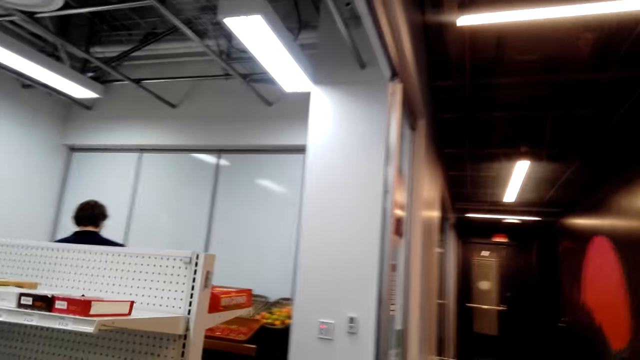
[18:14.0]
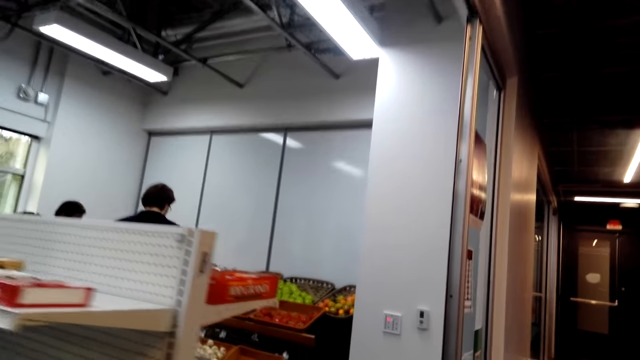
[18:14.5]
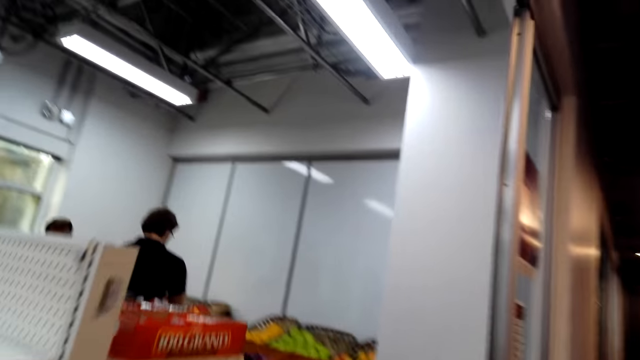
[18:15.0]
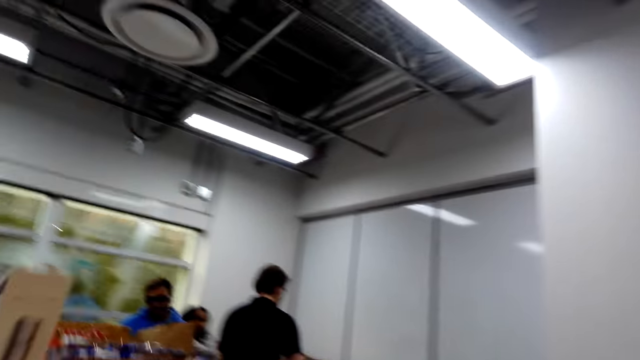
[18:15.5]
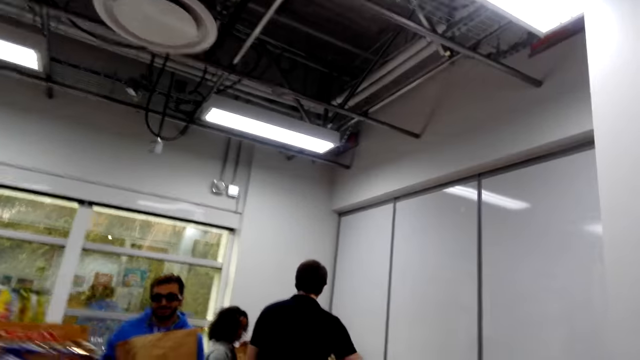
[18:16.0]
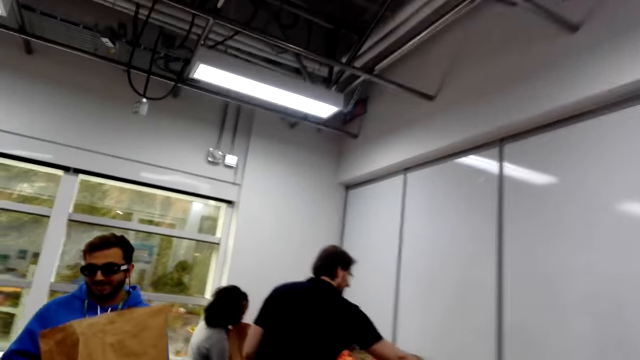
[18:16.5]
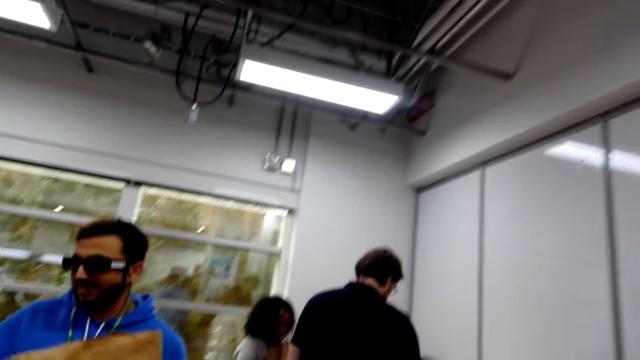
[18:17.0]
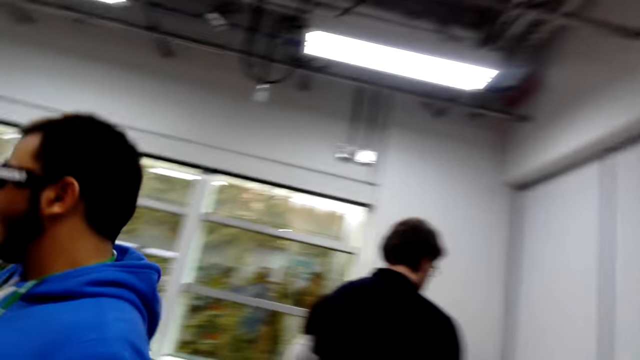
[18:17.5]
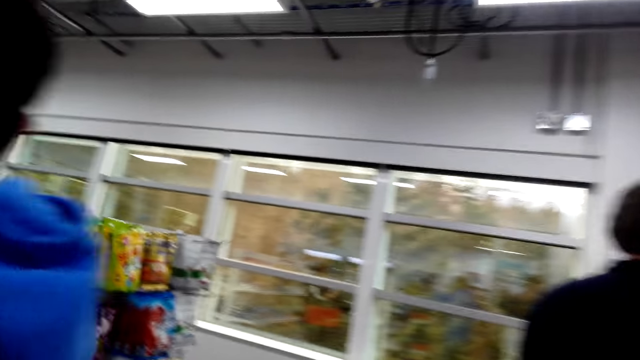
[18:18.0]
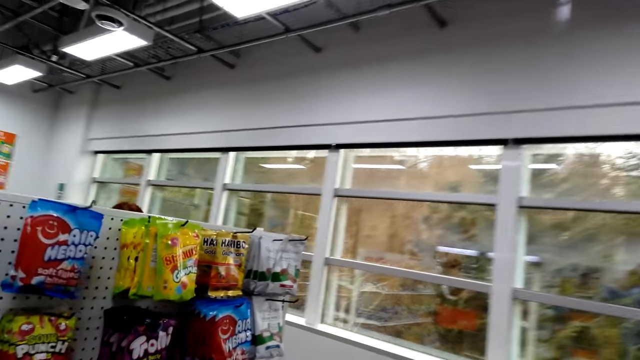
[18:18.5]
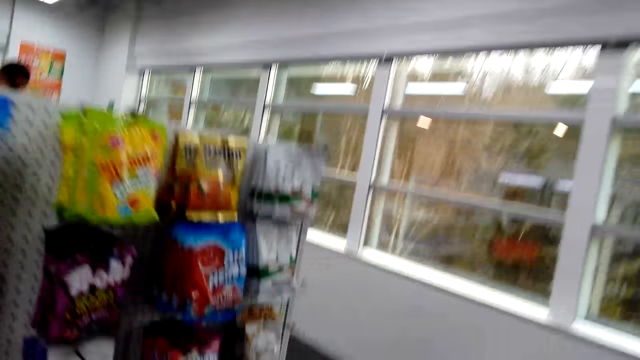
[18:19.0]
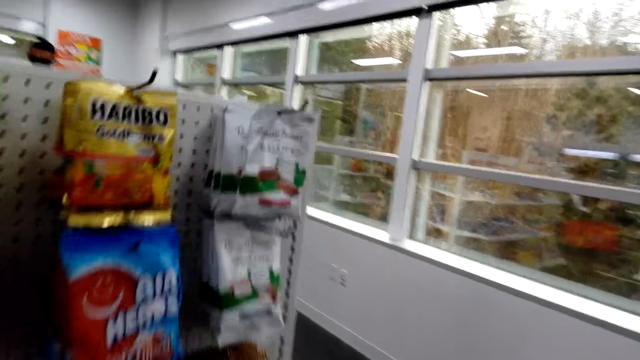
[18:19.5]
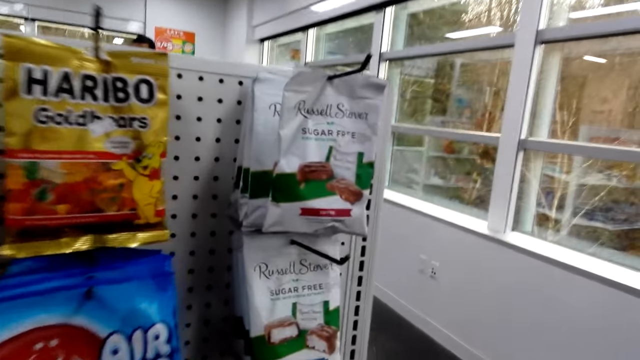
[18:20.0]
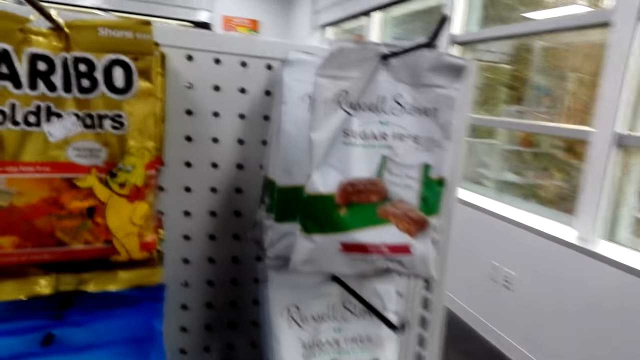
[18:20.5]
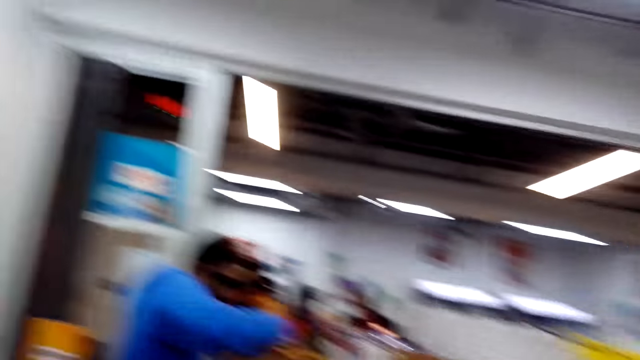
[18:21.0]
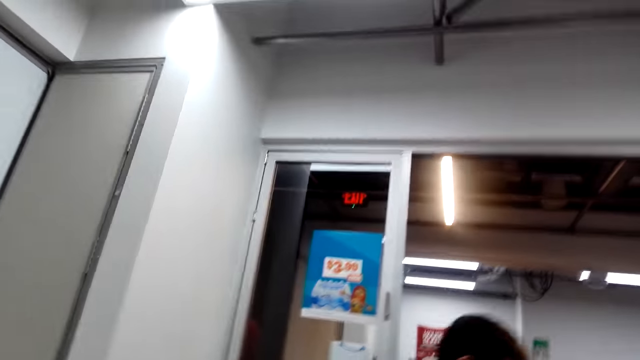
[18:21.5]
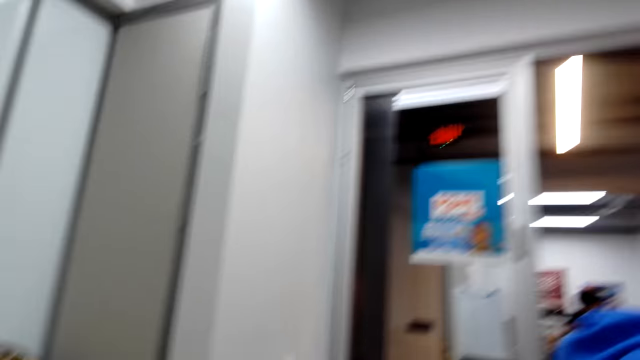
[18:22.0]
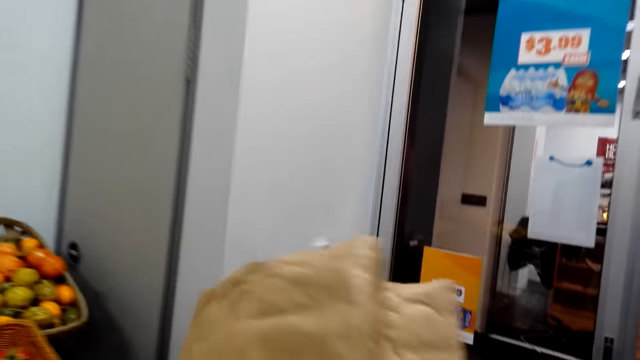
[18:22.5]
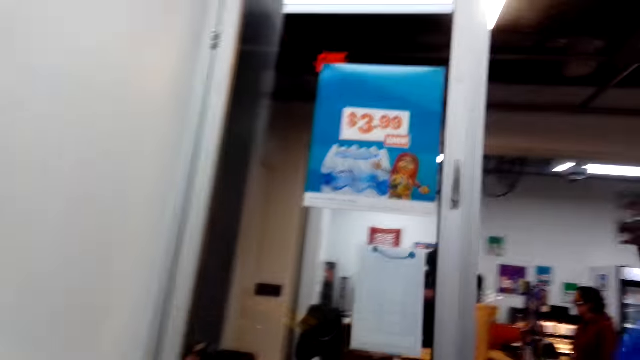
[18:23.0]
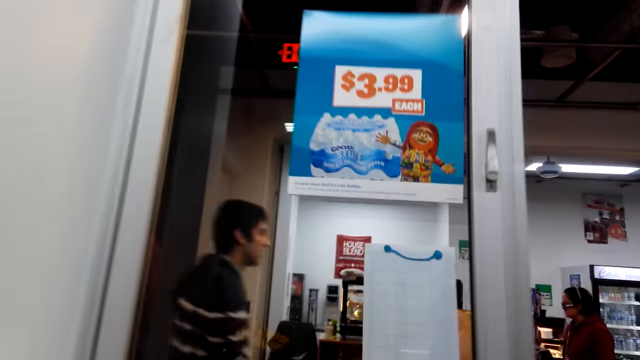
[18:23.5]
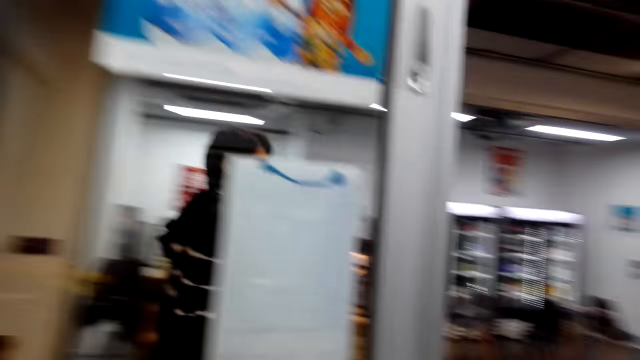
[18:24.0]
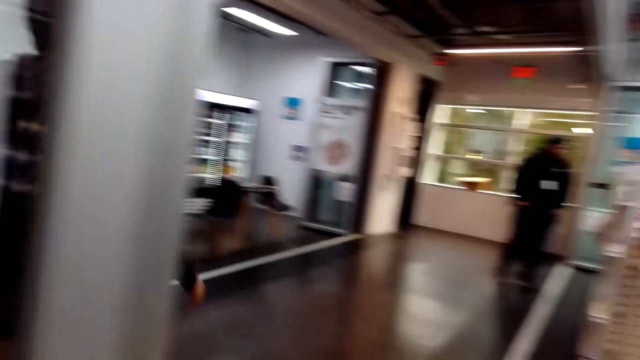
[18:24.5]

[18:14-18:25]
The camera wearer looks at the sachet on the shelf. They carry a shopping bag.

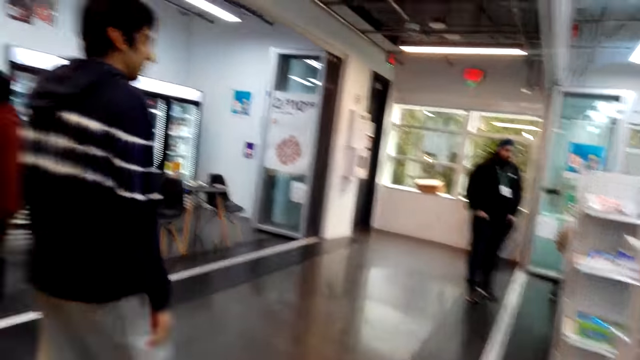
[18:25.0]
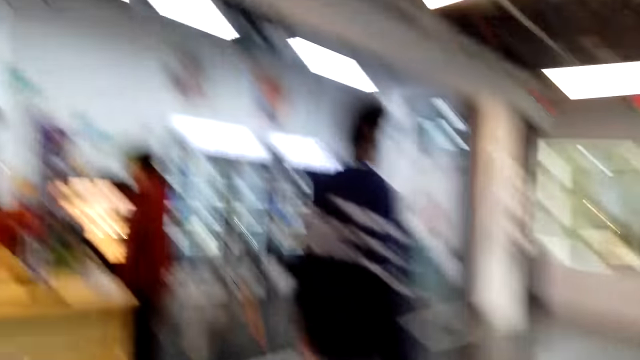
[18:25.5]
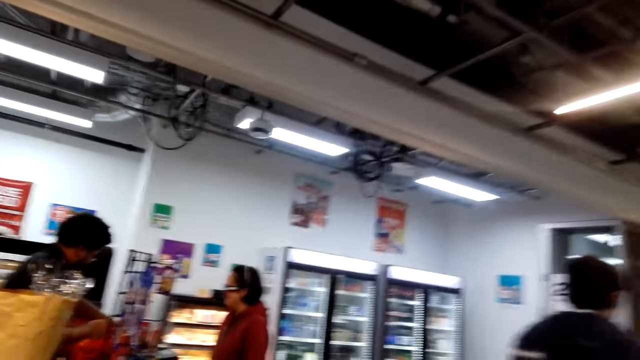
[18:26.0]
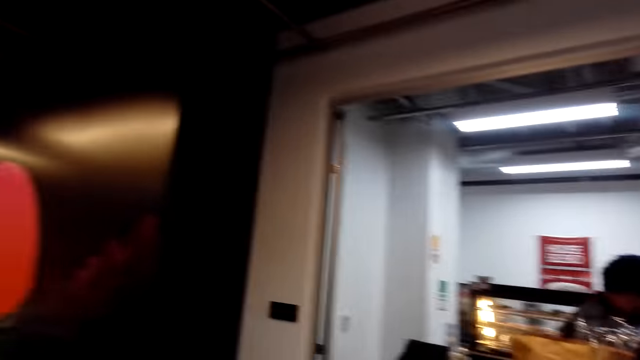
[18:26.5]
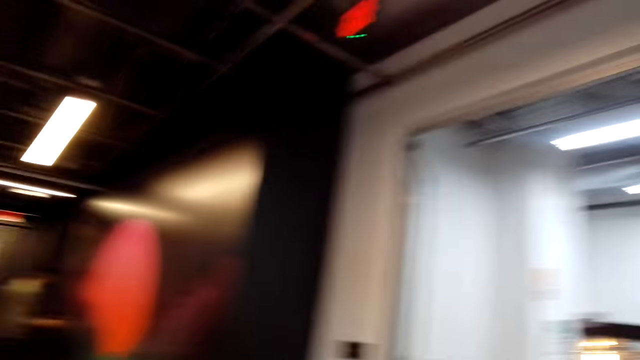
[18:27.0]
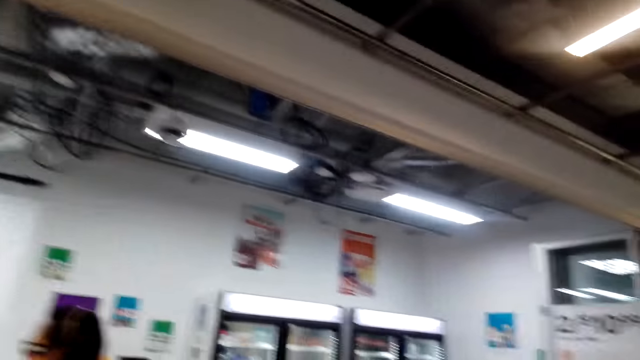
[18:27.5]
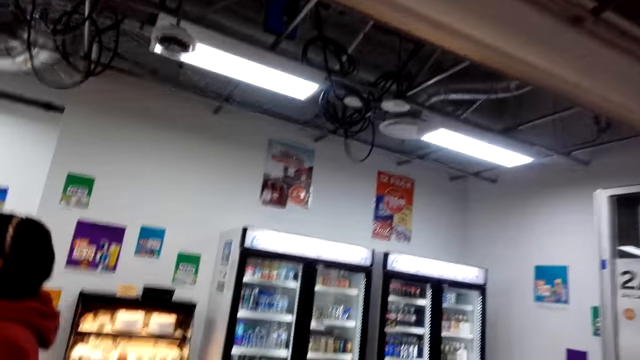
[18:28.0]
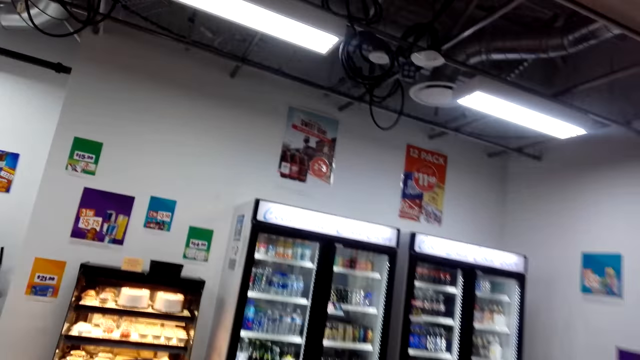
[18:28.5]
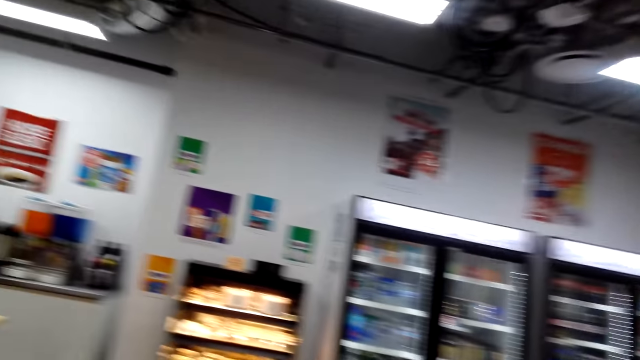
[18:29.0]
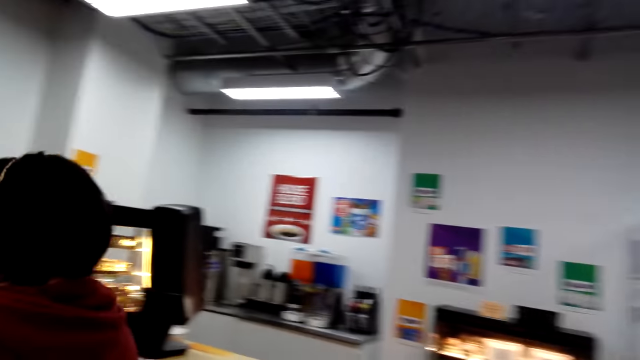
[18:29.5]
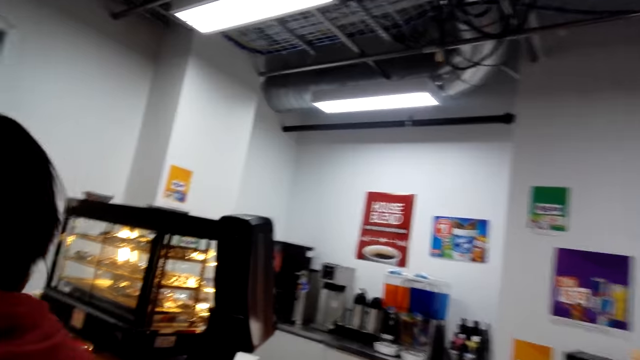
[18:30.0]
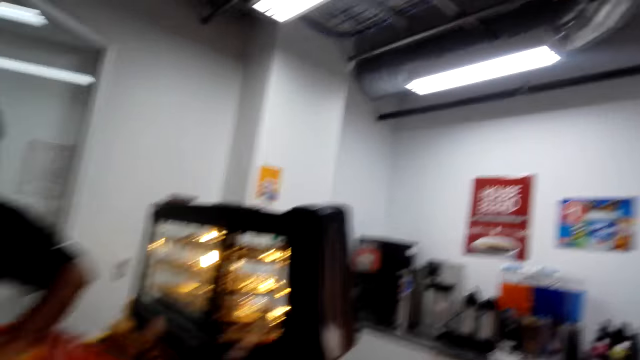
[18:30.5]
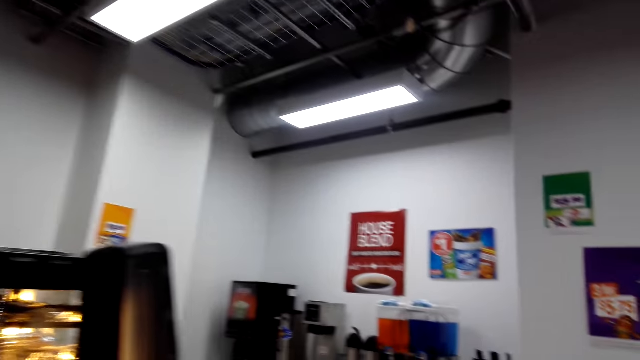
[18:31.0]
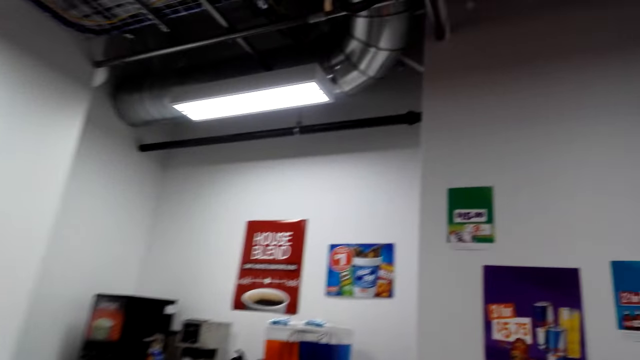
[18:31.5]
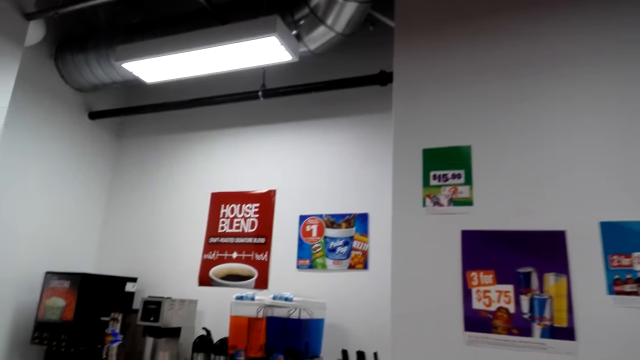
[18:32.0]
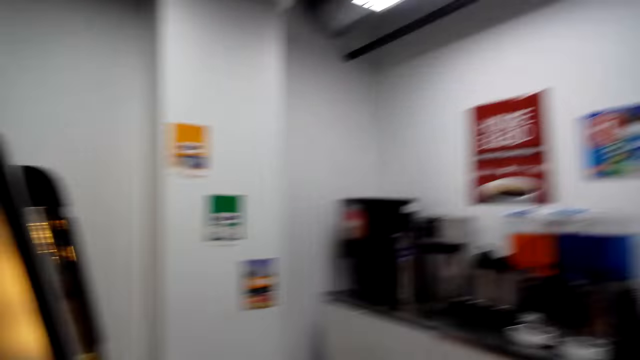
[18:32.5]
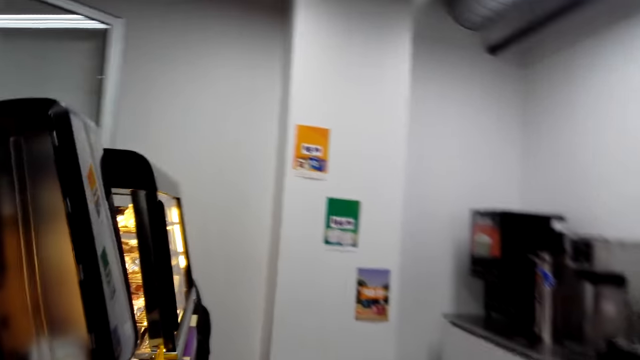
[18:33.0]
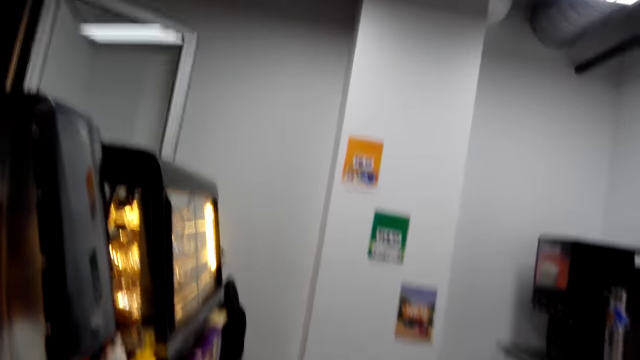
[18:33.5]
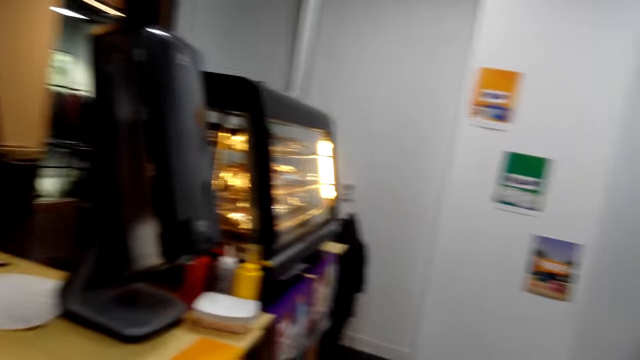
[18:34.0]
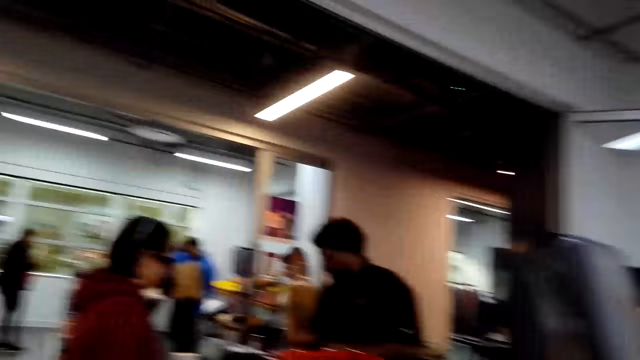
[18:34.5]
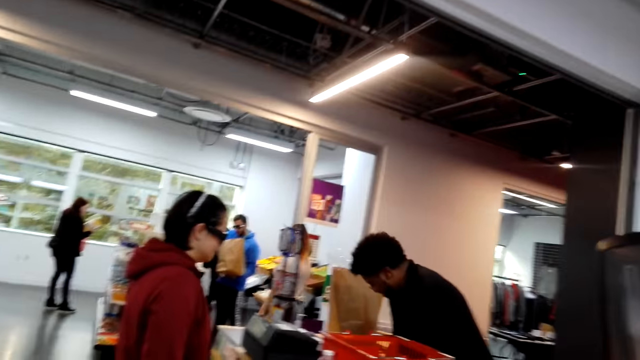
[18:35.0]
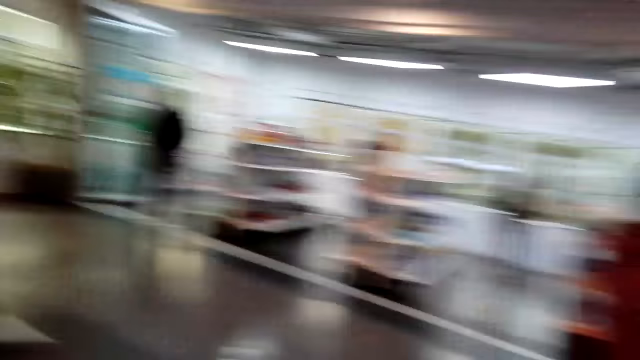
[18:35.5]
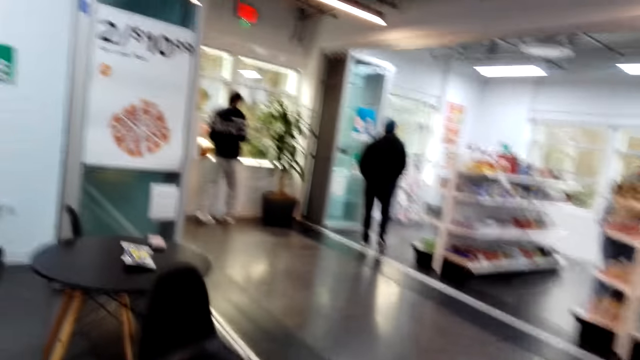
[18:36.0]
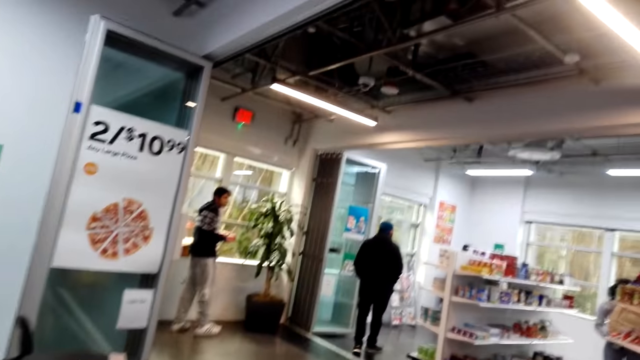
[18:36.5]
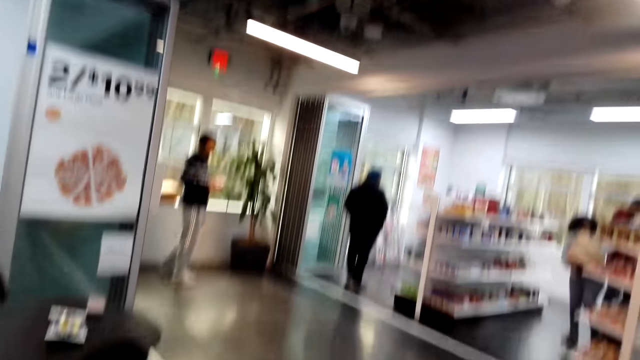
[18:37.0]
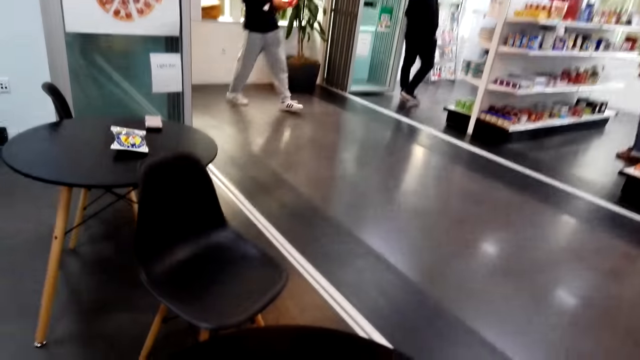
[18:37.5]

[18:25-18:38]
The camera wearer walks. They look around. They walk. They look at the beverages. They look around.
